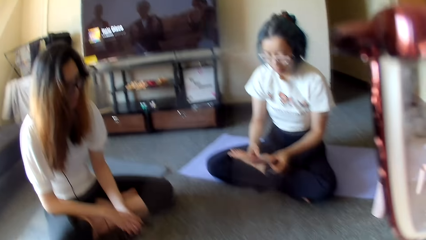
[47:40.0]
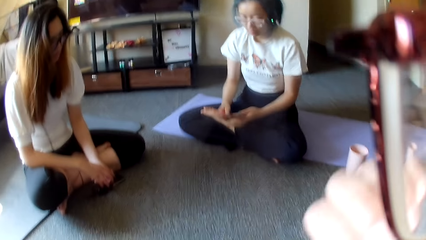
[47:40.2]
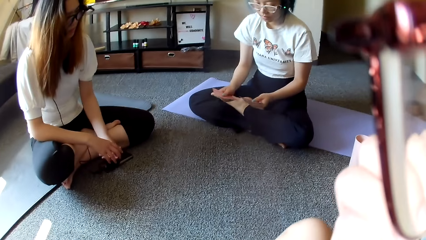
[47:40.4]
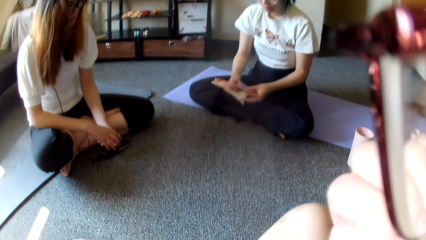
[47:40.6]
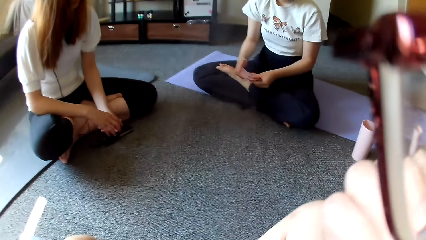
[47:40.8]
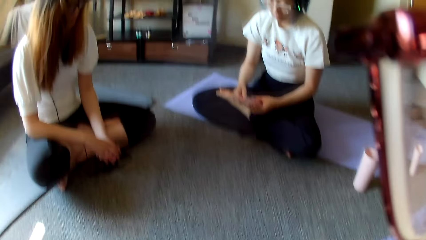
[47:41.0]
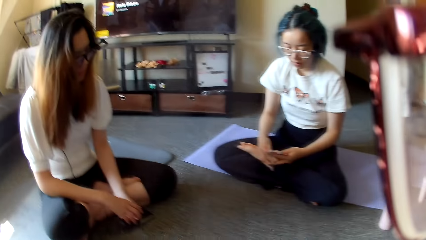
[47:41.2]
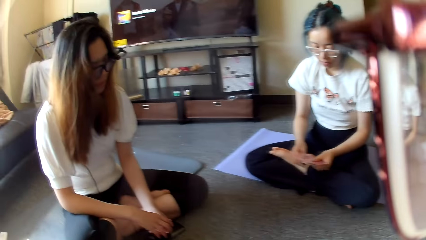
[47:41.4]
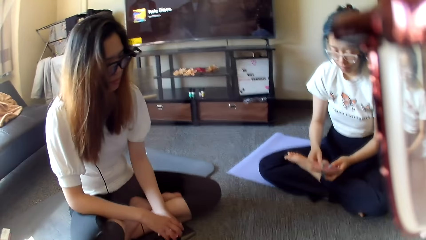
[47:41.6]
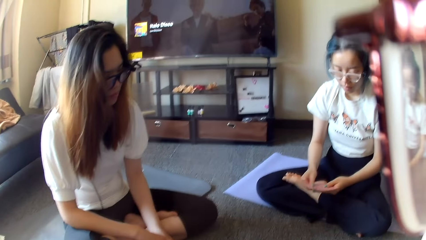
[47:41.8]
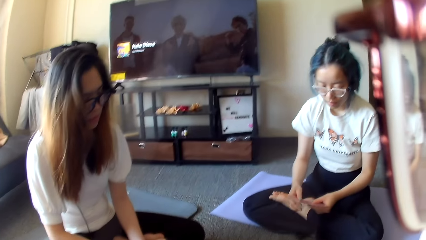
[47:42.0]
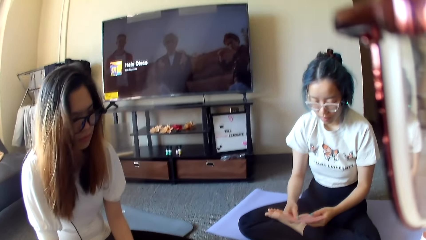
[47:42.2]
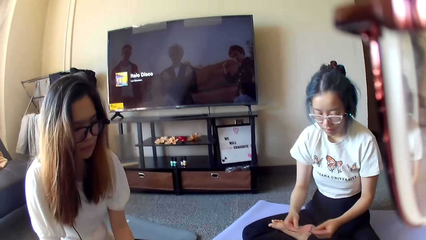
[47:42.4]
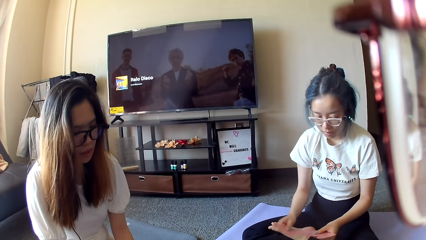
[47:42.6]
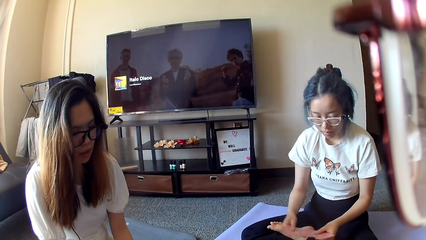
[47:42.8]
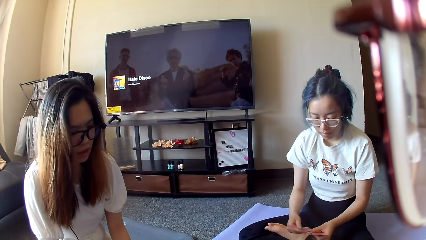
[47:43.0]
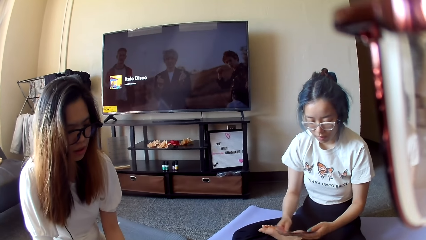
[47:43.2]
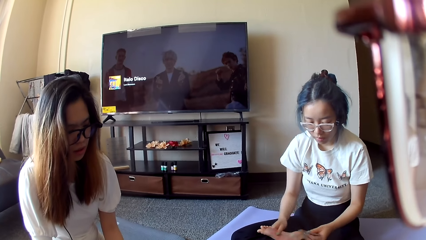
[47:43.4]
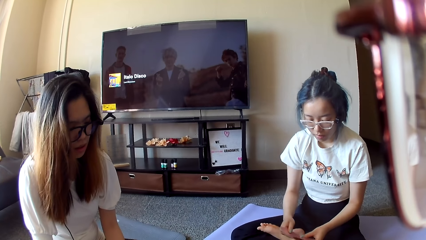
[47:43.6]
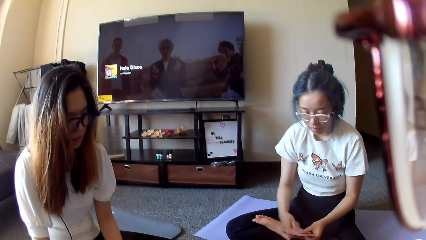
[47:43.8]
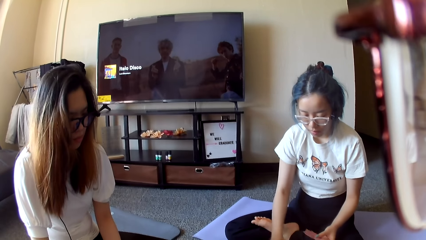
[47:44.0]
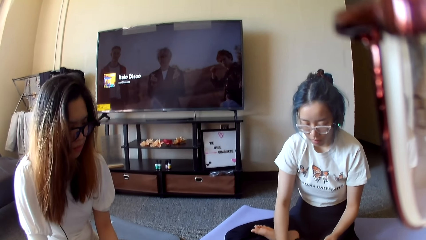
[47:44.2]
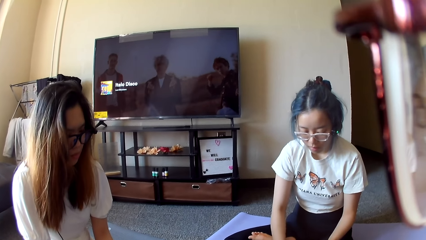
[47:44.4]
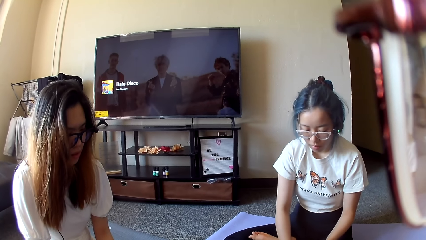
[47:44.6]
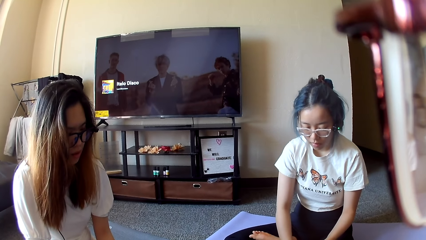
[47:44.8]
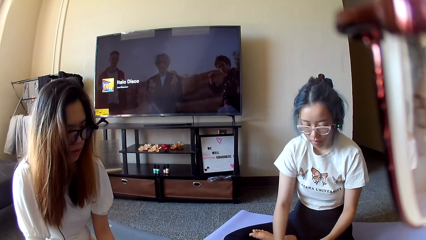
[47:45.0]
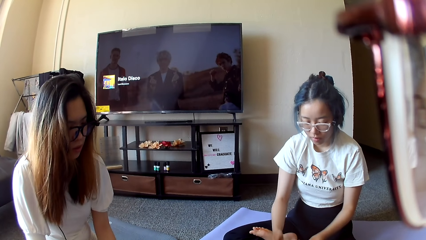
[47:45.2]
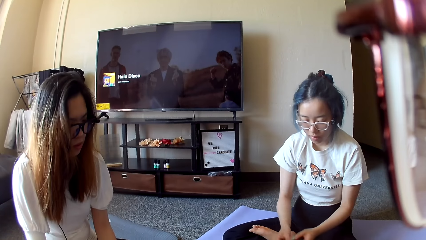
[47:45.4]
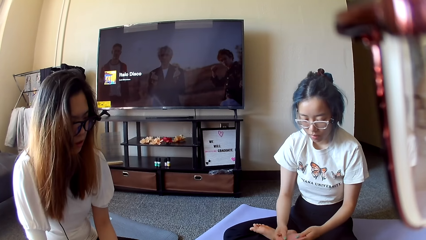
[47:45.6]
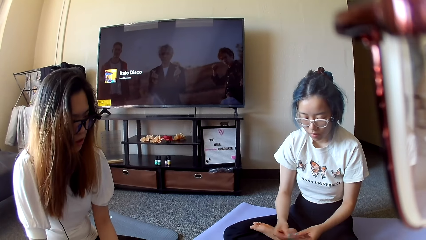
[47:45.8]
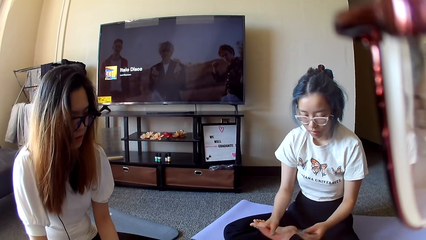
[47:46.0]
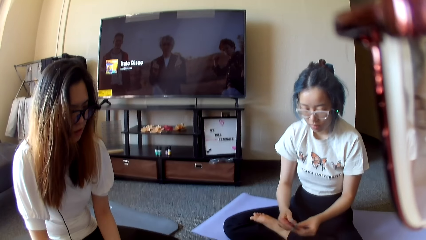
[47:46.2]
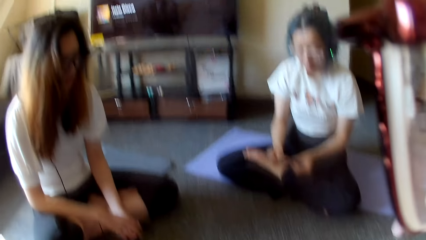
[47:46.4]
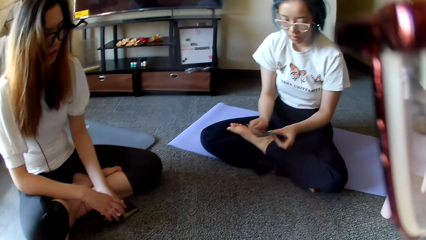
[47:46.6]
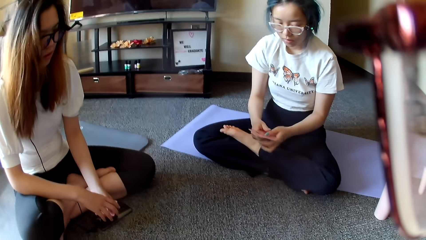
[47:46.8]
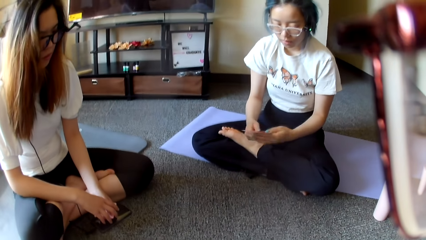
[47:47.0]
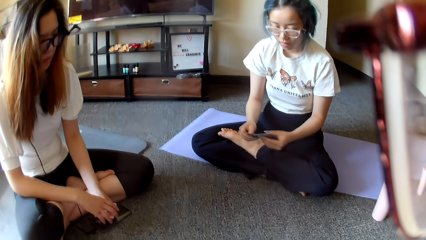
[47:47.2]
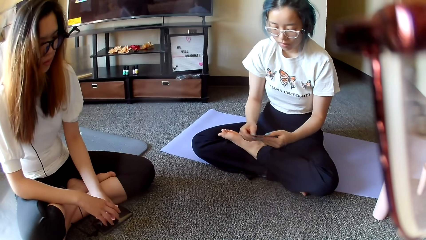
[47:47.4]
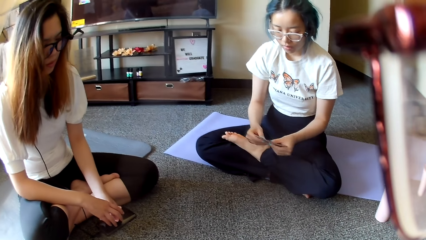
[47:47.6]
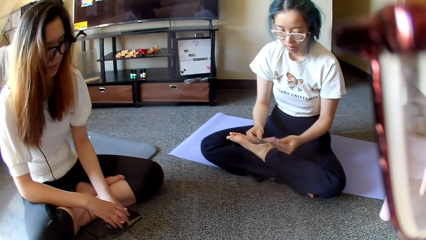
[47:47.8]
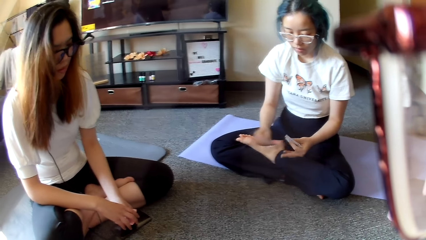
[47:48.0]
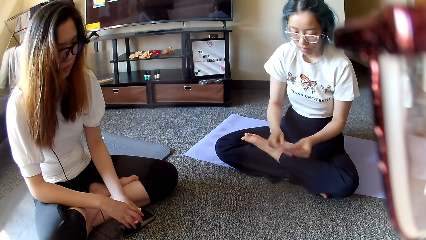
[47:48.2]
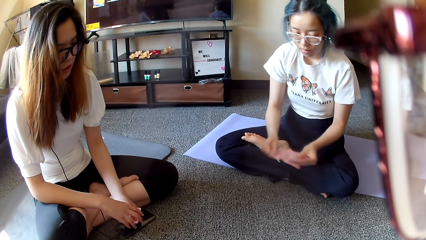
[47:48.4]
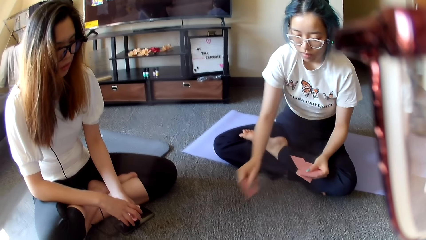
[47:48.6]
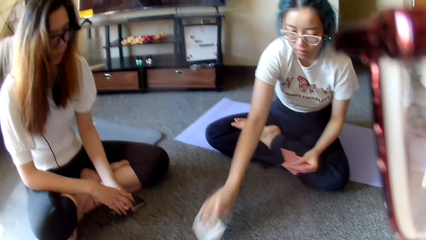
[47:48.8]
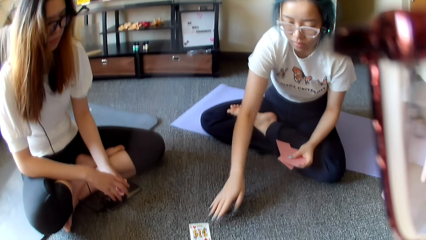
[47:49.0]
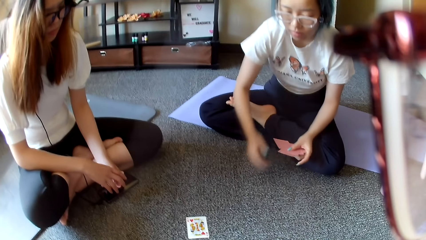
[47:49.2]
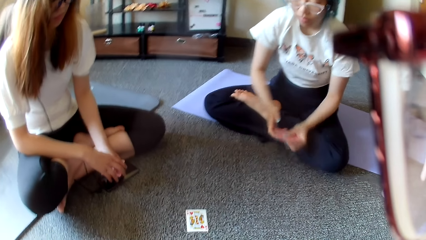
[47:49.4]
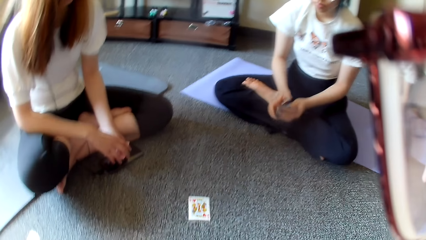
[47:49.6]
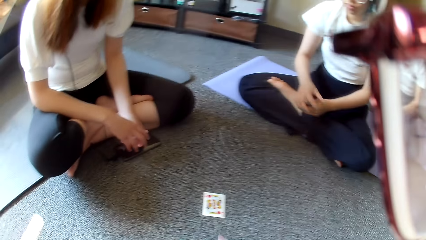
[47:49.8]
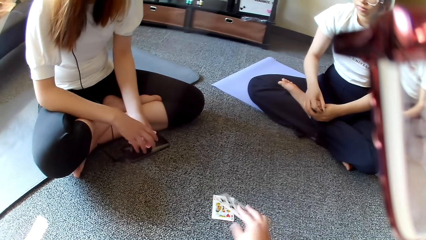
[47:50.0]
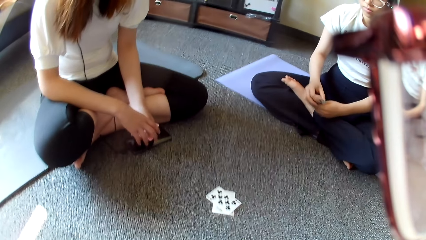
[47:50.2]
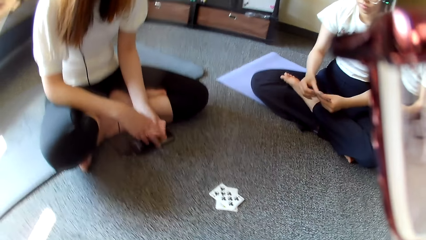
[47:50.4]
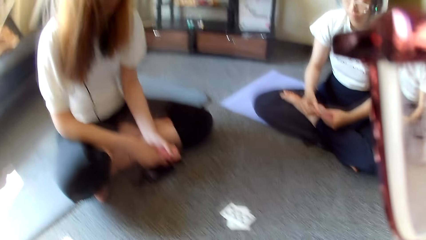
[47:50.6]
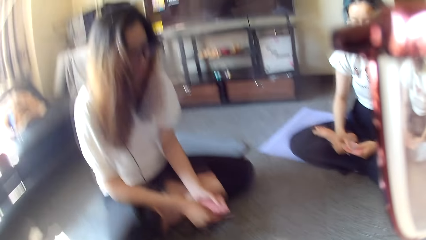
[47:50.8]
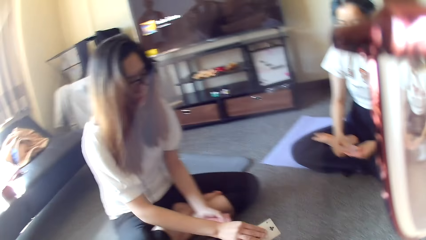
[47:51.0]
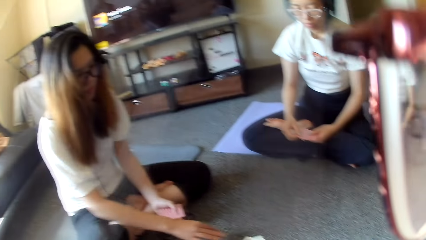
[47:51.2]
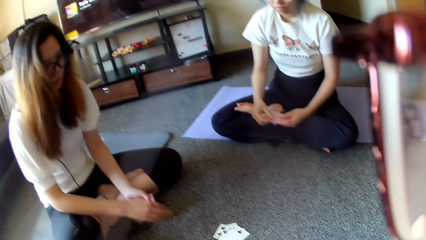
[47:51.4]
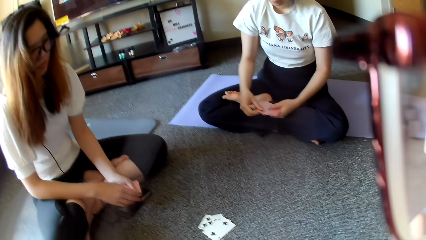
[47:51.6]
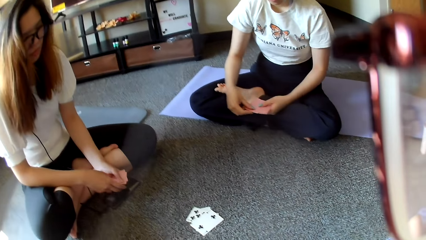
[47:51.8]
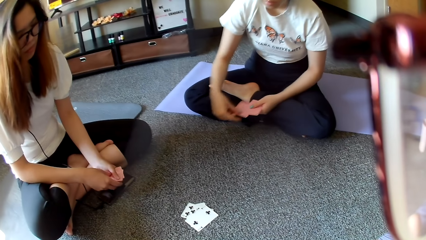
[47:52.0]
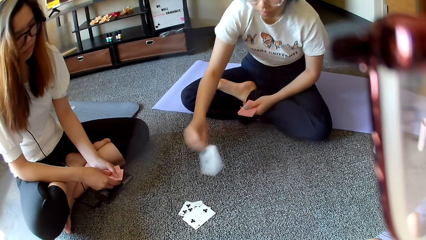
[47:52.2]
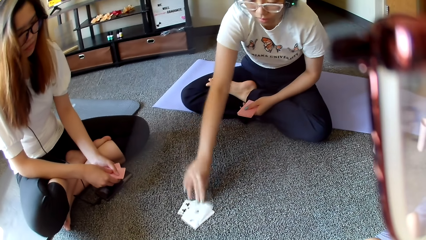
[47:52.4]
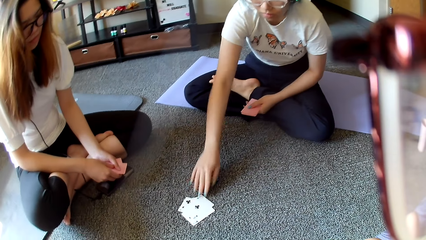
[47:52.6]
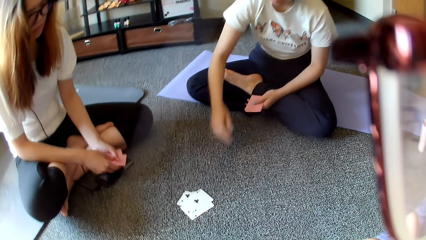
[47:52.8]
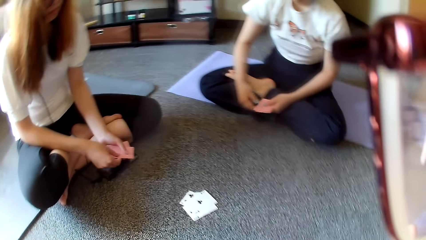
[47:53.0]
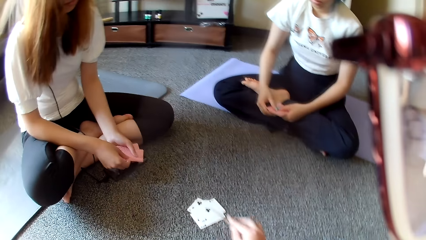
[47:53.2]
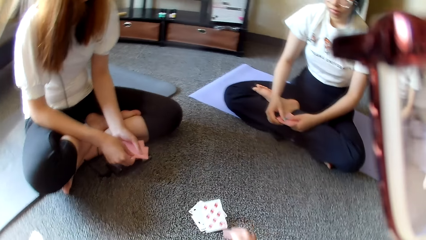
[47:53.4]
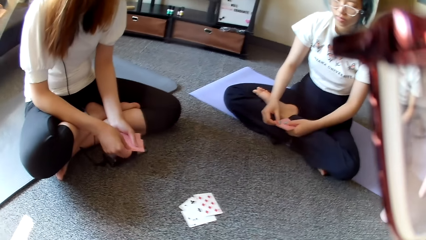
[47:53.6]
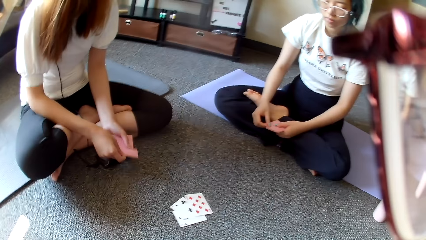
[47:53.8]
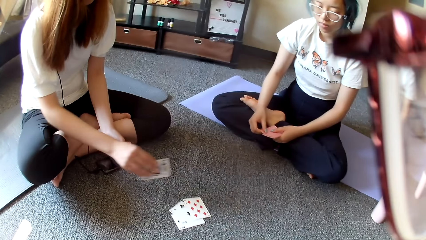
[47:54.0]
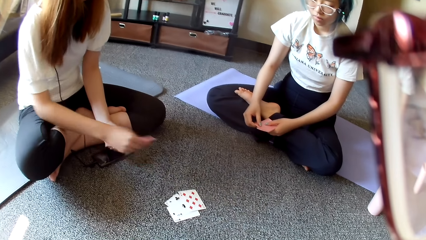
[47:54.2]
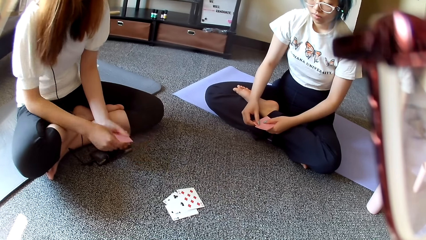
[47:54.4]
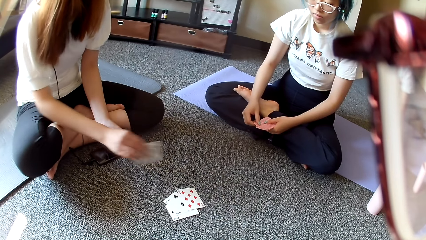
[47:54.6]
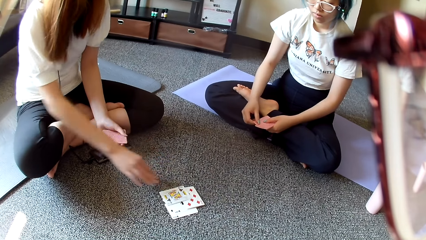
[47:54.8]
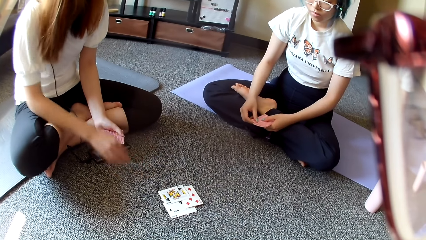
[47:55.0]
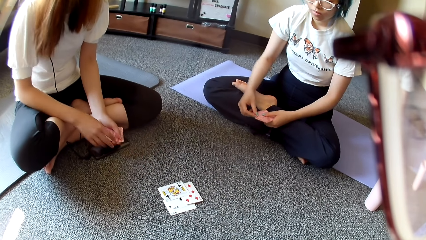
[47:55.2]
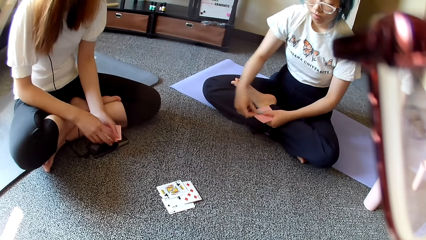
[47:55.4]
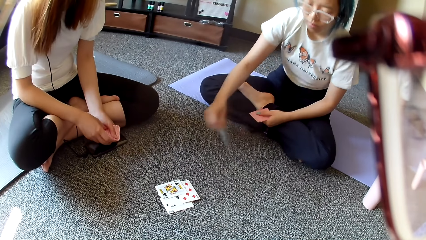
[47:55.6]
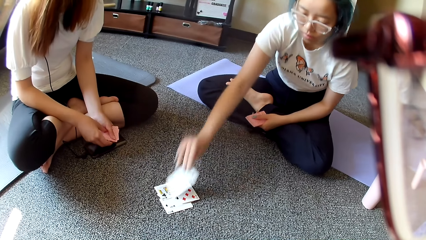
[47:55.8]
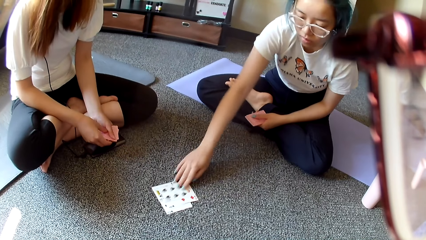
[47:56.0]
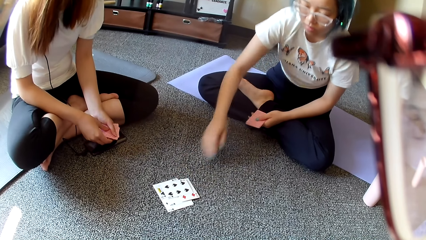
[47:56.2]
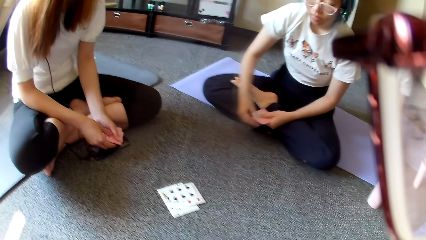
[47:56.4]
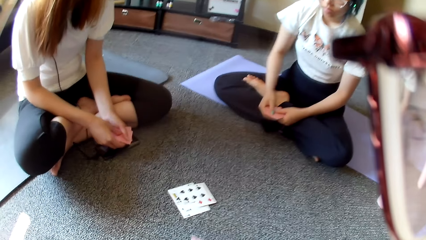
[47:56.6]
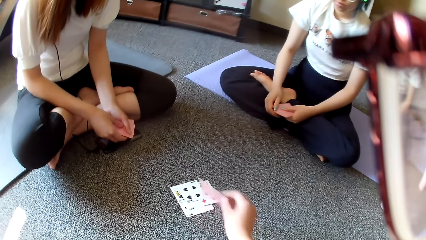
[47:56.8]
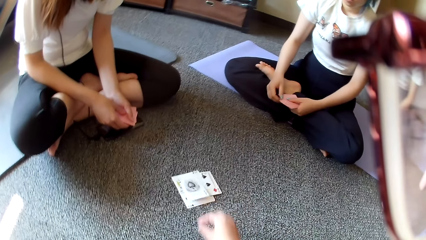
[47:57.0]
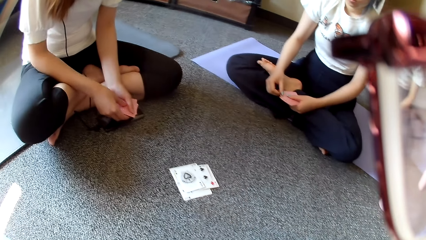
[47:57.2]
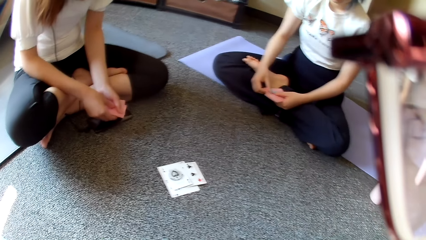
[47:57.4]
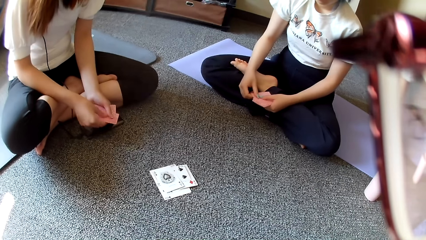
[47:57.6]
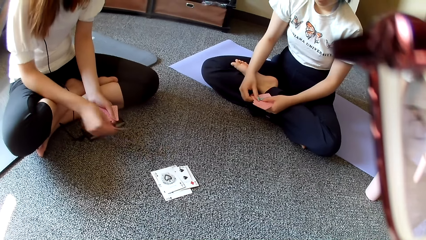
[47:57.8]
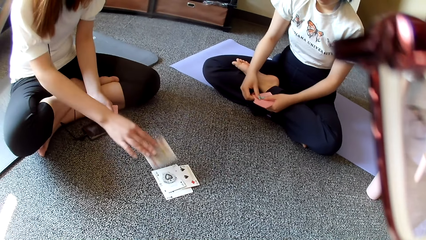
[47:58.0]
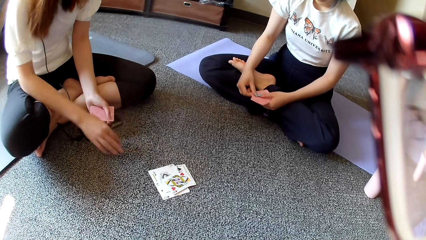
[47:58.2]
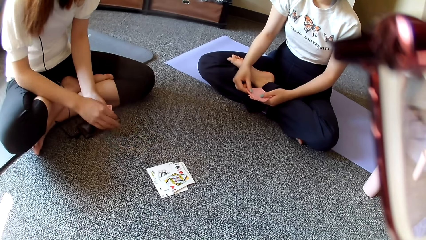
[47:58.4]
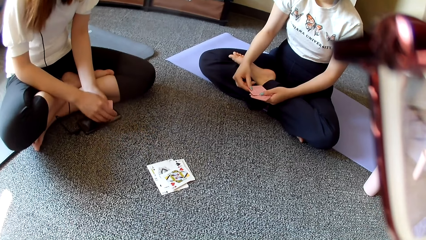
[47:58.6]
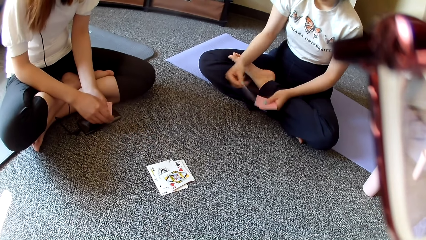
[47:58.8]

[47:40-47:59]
The camera wearer moves the hand and covers the mouth with the hand. A woman selects the card. The woman shuffles the card. The woman places the card on the floor. The camera wearer places the card on the floor. Another woman places the card on the floor. The first woman places the card on the floor. The camera wearer places the card on the floor. The other woman places the card on the floor. The first woman places the card on the floor. The camera wearer places the card on the floor. The other woman places the card on the floor.
